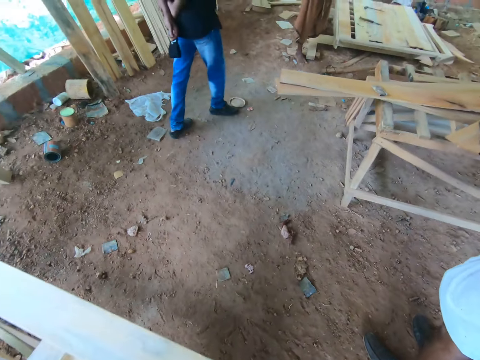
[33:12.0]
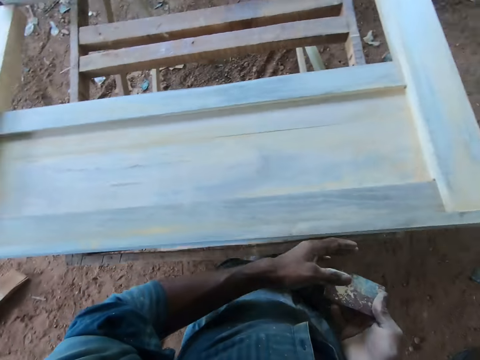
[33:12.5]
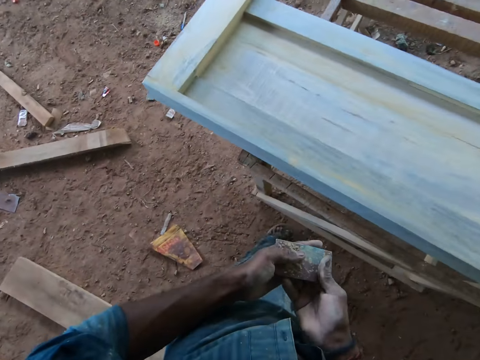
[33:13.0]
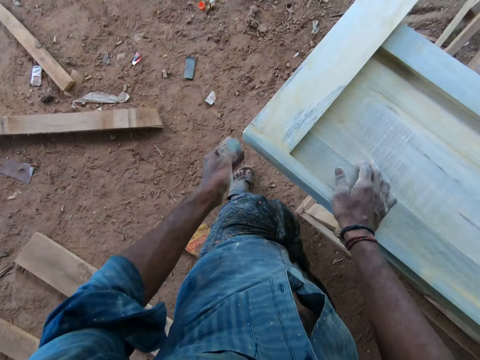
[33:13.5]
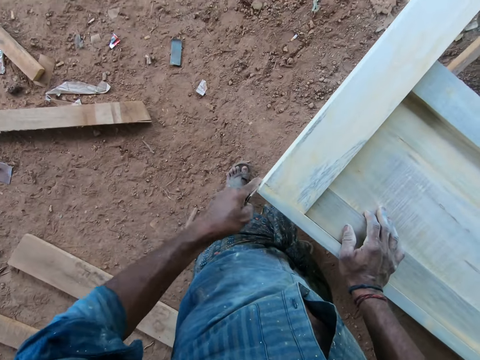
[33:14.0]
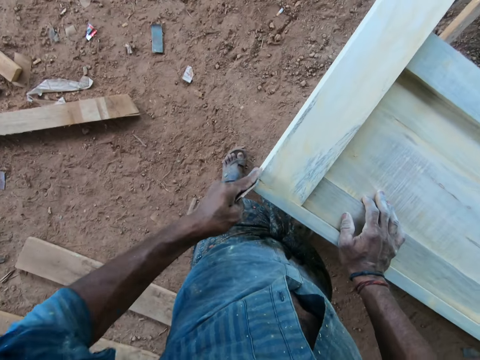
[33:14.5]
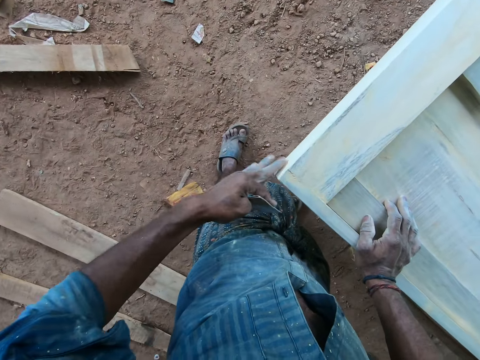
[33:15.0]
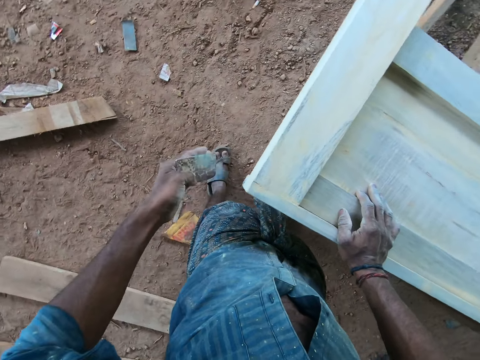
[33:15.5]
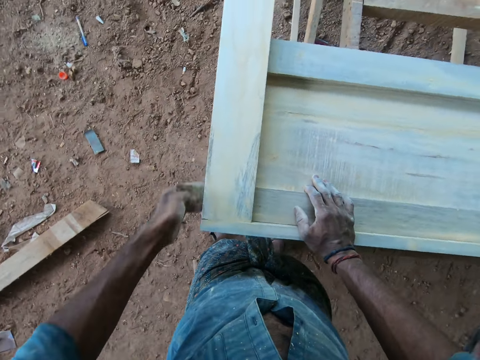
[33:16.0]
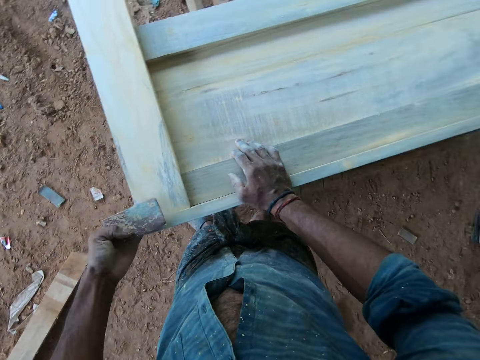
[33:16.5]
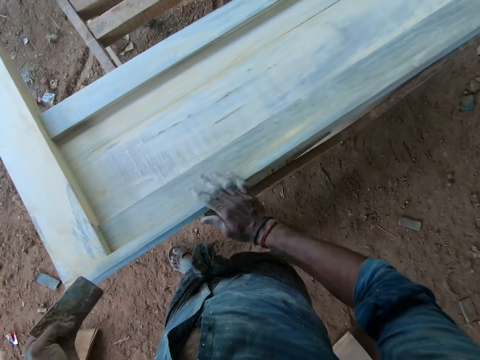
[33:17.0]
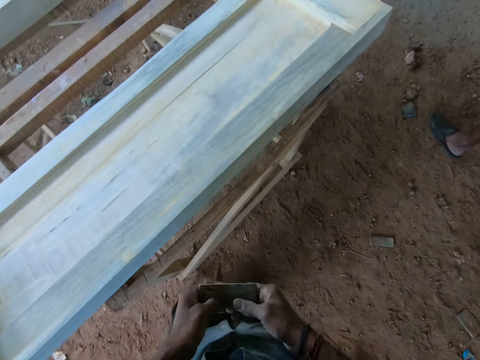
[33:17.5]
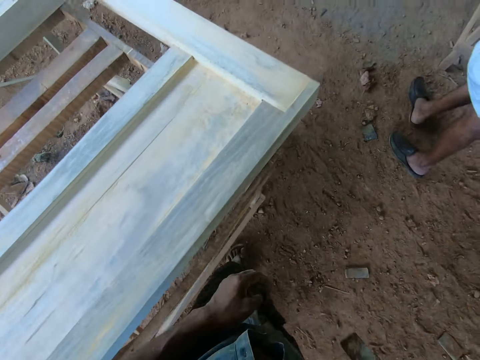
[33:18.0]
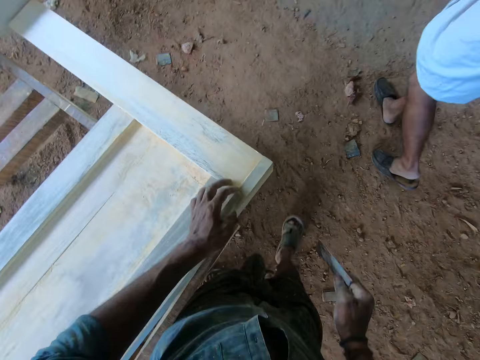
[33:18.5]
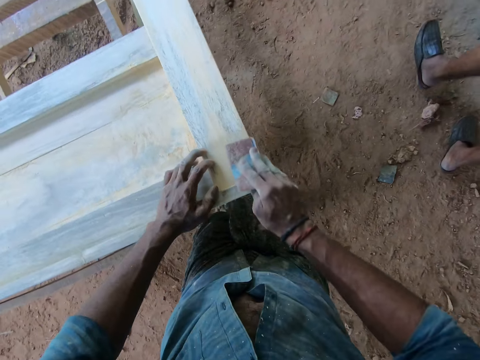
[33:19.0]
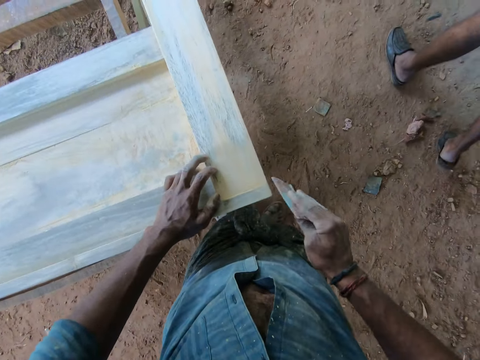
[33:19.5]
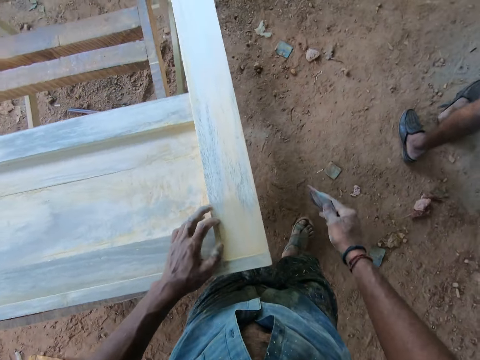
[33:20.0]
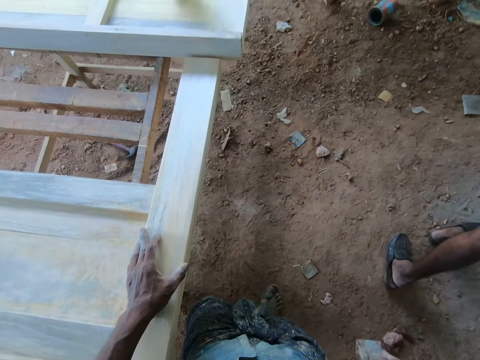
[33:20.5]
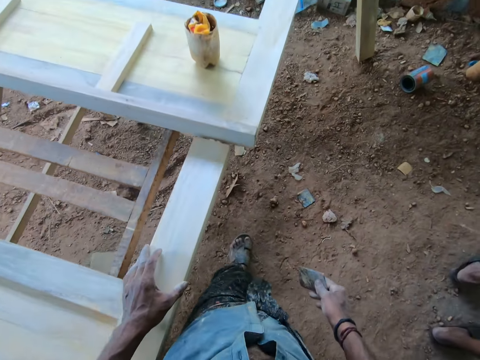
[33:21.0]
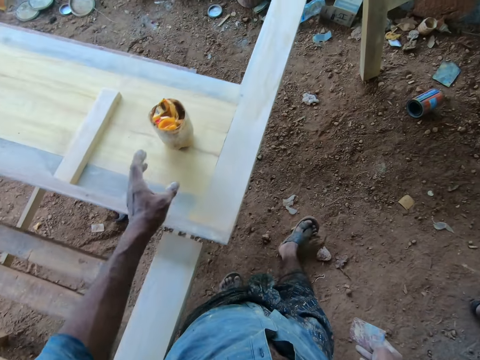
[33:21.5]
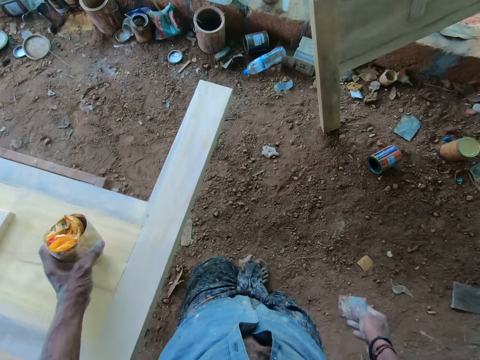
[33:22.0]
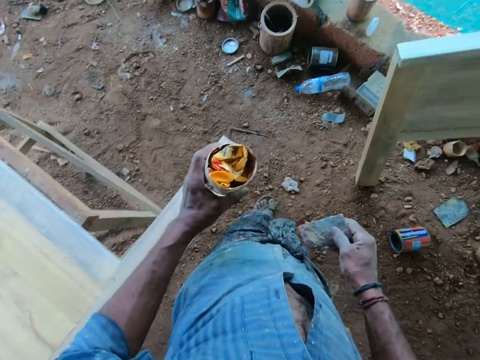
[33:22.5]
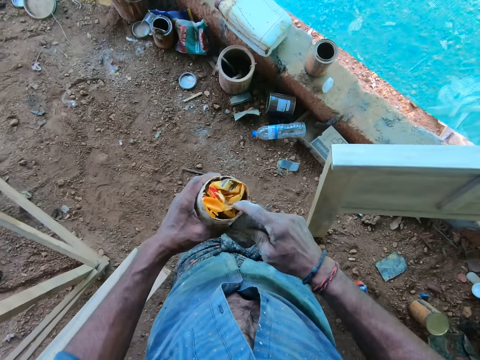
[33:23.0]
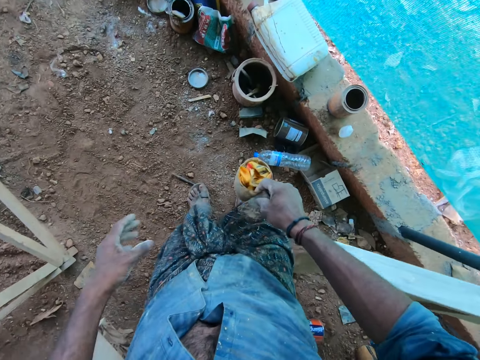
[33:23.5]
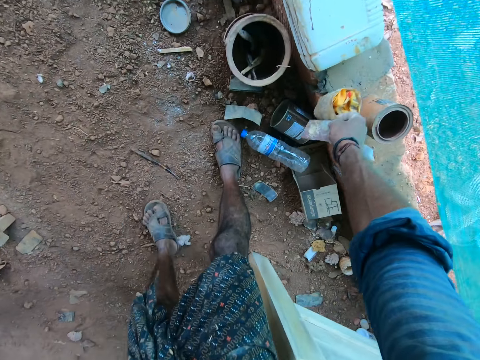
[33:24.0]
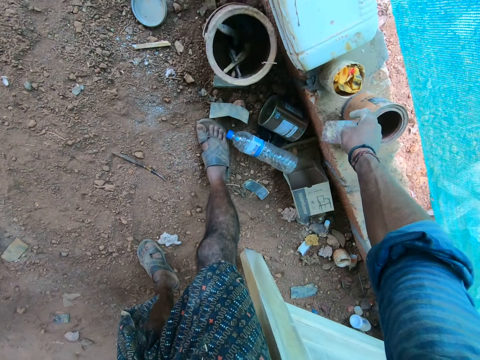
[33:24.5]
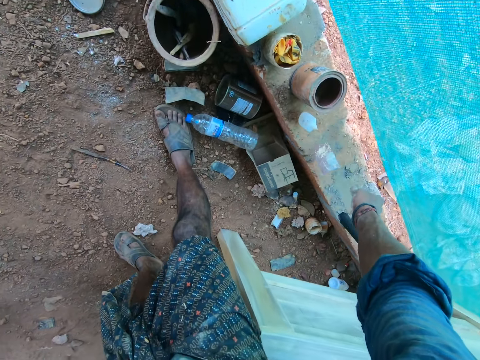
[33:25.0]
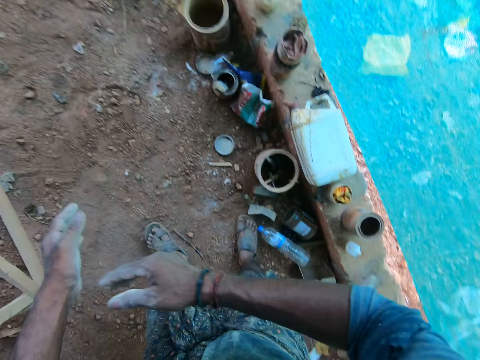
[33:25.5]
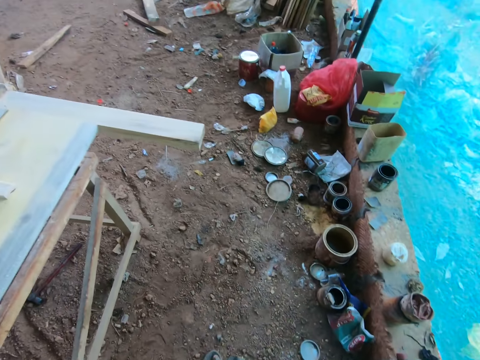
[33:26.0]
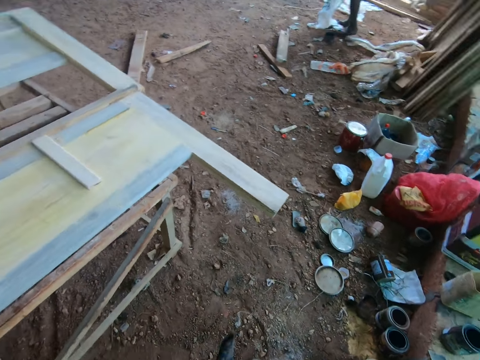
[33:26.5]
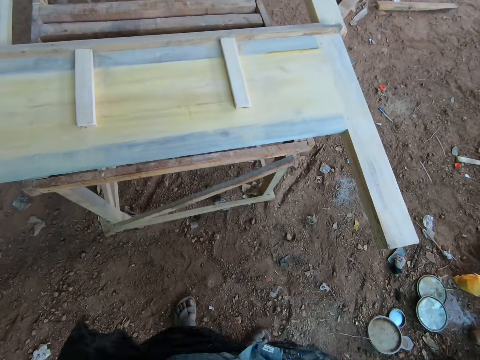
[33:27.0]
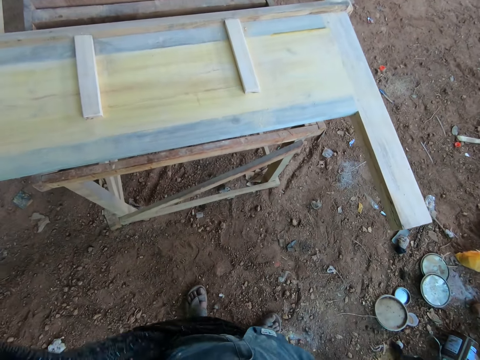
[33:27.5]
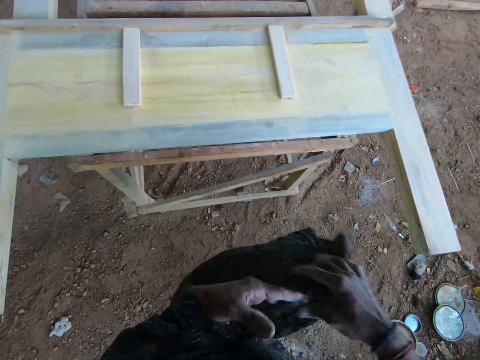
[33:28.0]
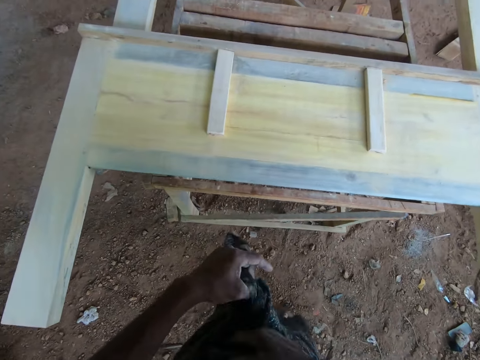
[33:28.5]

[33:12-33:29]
The camera wearer holds the sandpaper in his left hand. He holds the bed frame with his right hand. He scrapes the bed frame with the sandpaper in his left hand. He cleans the bed frame with his left hand fingers. He scrapes the bed frame with the sandpaper in his left hand. He passes the sandpaper from his left hand to his right hand. He holds the bed frame with his left hand. He scrapes the bed frame with the sandpaper in his right hand. He moves his left hand on the bed frame. He picks up a can from the bed frame with his left hand. He picks up the sandpaper. He holds the can in his right hand. He drops the can in his right hand on the ground. He drops the sandpaper in his right hand on the ground. He claps his hands together. He adjusts his clothes with his hands.

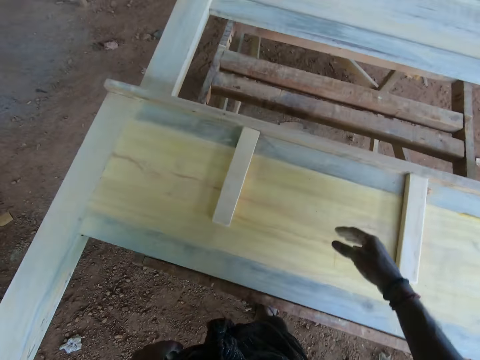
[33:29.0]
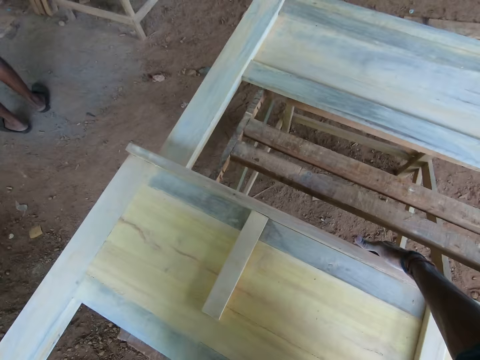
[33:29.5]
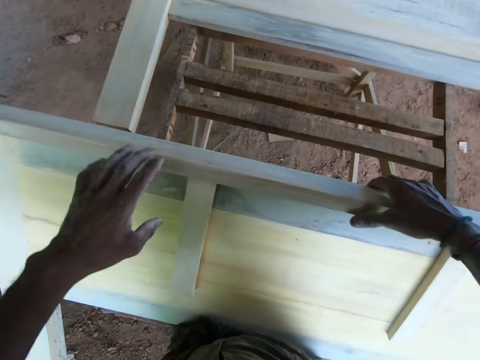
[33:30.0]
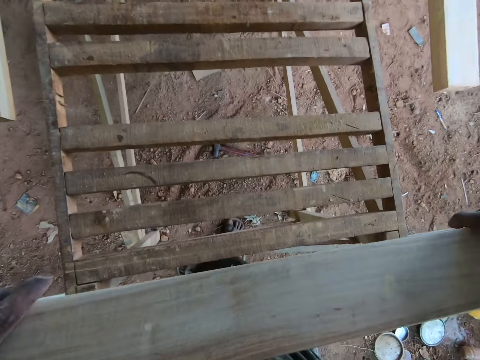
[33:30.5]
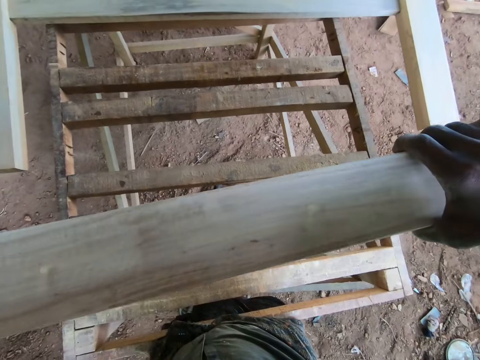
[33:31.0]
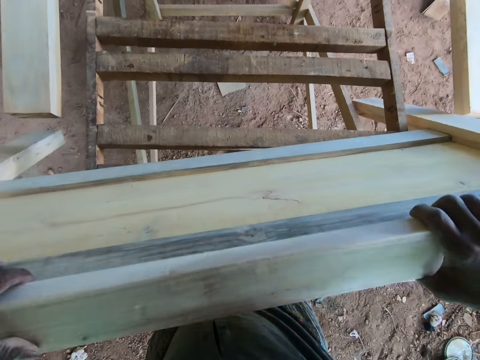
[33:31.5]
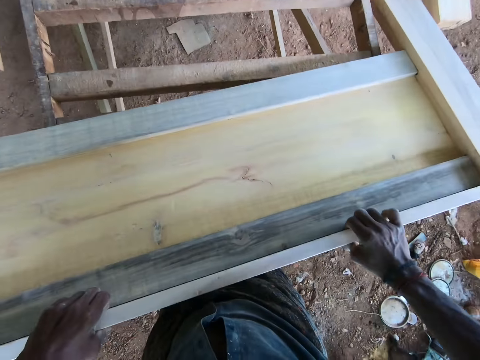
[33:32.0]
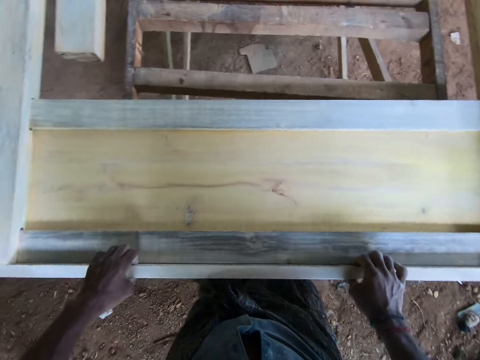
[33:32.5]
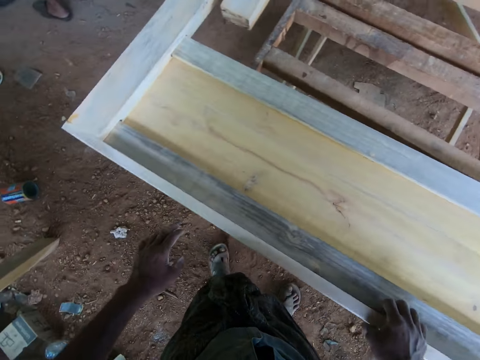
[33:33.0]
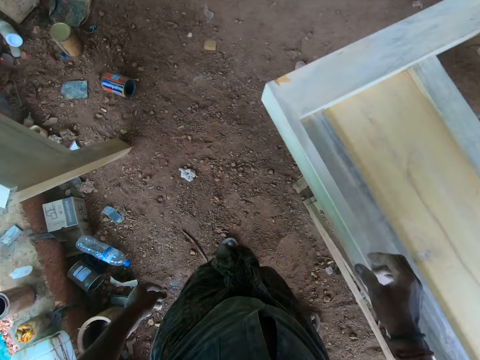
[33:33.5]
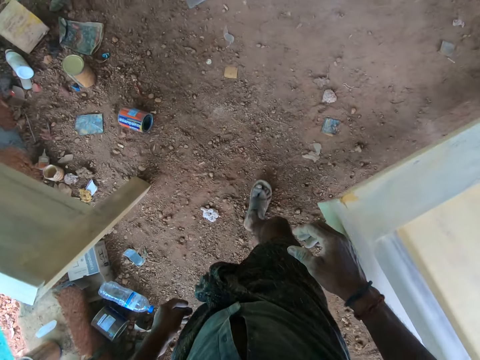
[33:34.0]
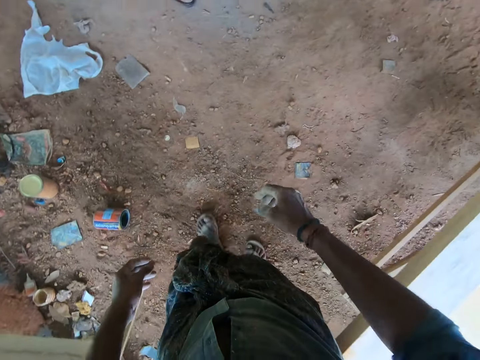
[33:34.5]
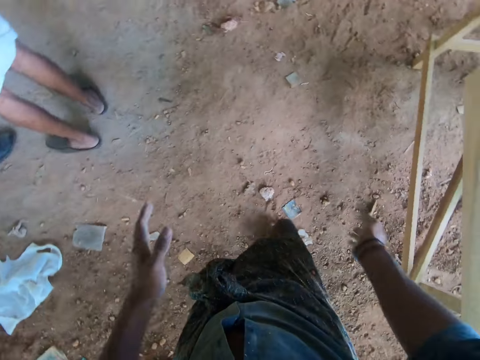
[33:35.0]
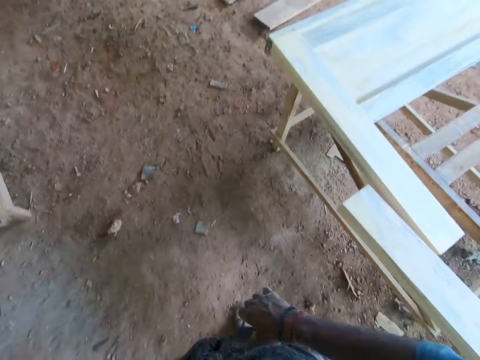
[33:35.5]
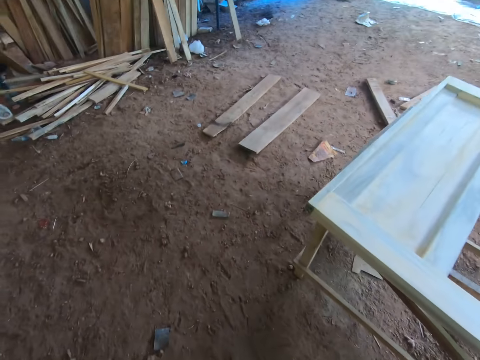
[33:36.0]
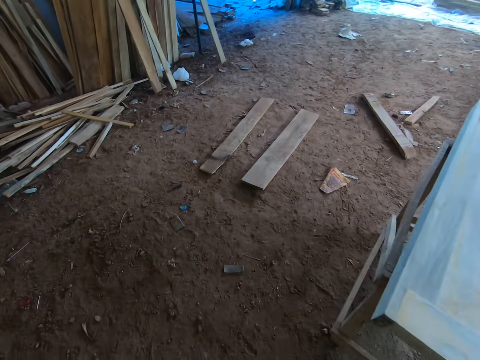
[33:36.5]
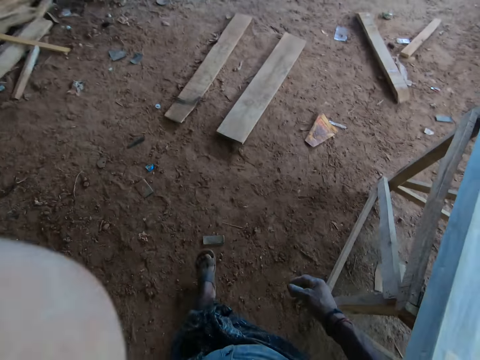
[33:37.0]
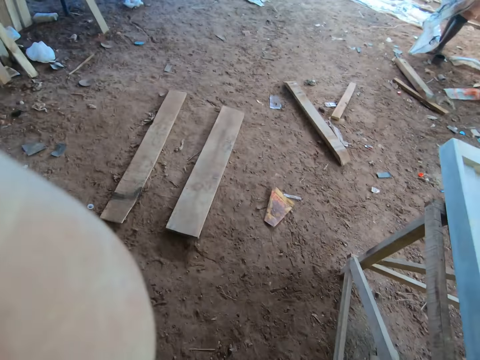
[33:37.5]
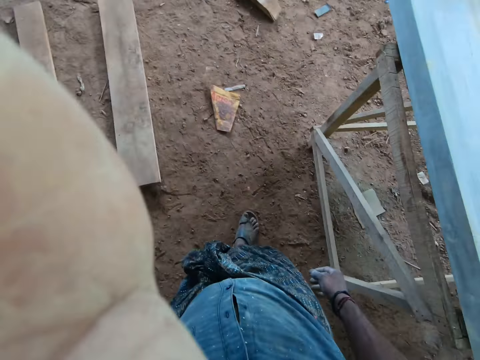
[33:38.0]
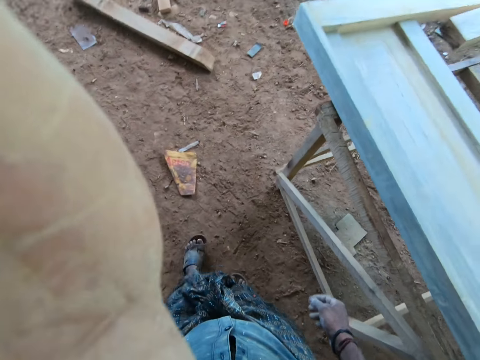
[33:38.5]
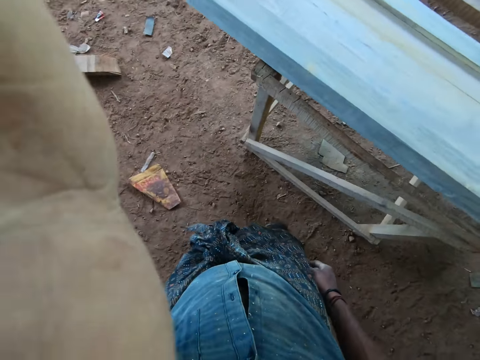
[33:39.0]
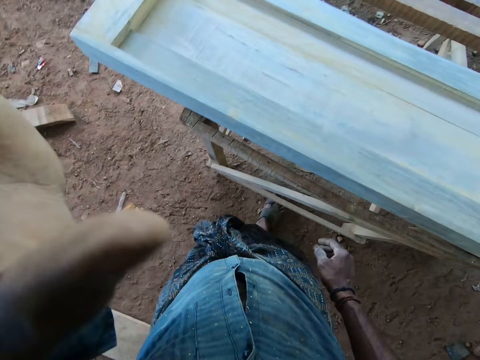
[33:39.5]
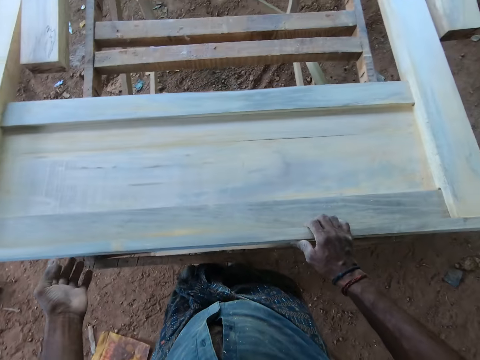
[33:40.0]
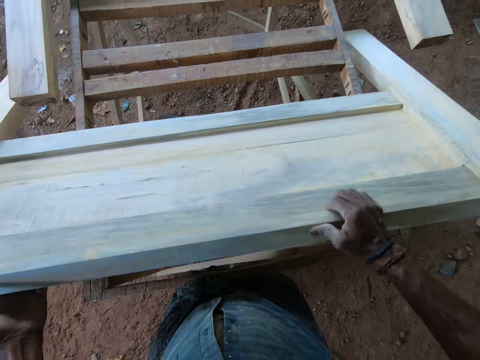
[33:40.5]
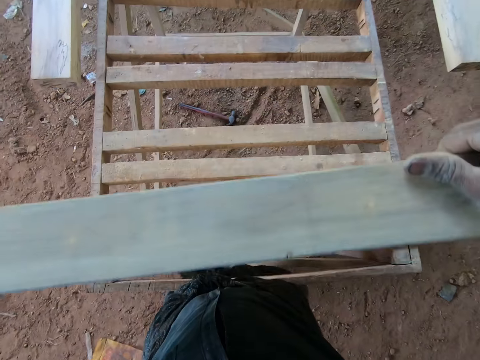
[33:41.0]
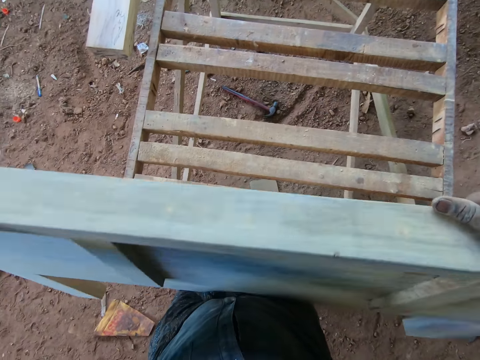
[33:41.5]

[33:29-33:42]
The camera wearer turns the bed frame on the workbench upside down. He picks a wooden board. He claps his hands together. He walks around the workshop. He touches his face with his left hand. He adjusts the camera. He turns the bed frame on the workbench upside down.
